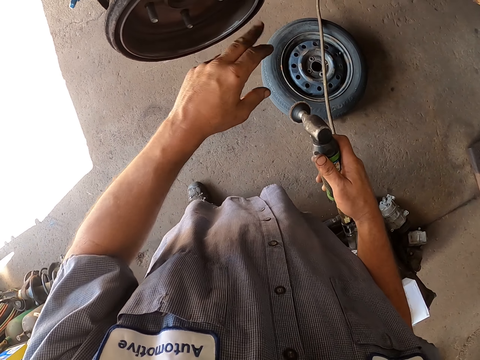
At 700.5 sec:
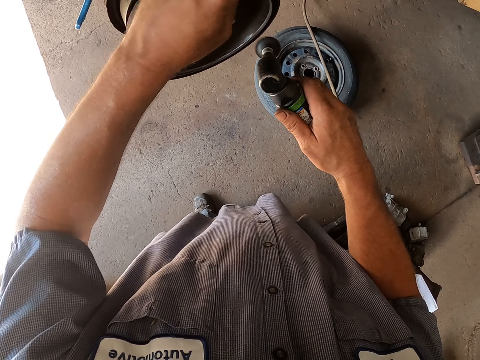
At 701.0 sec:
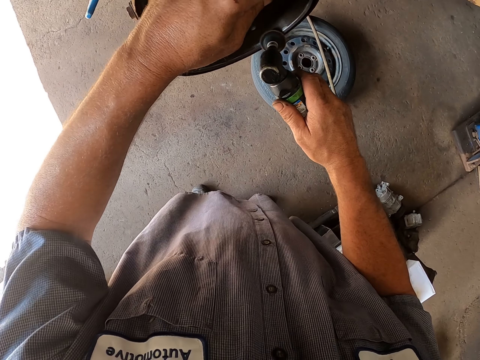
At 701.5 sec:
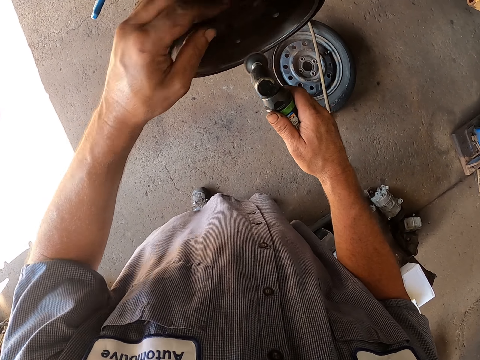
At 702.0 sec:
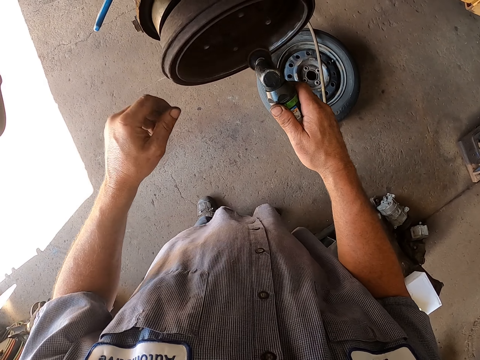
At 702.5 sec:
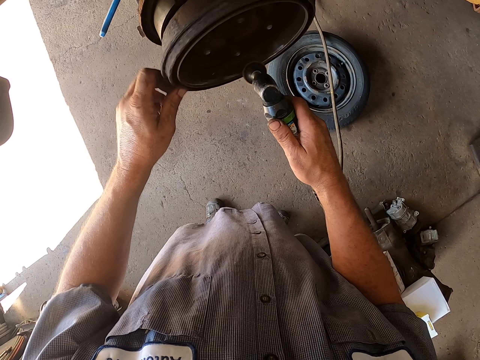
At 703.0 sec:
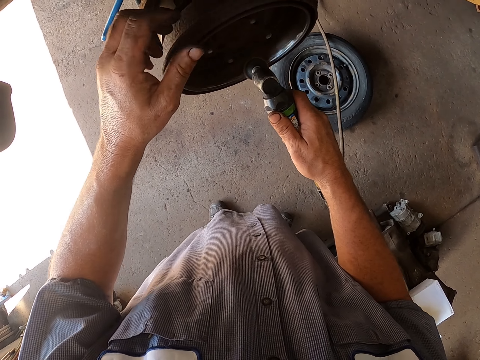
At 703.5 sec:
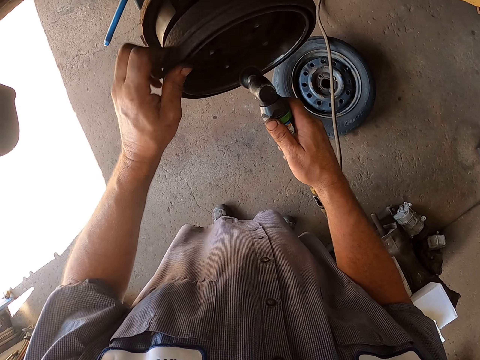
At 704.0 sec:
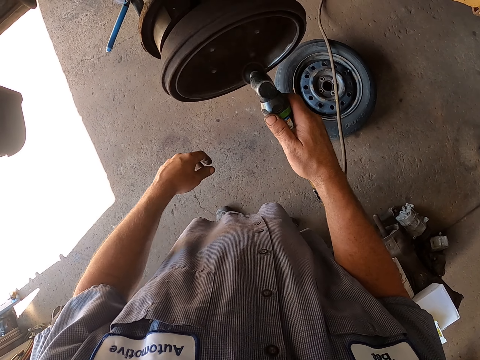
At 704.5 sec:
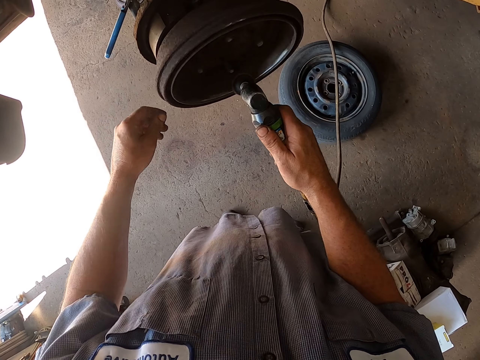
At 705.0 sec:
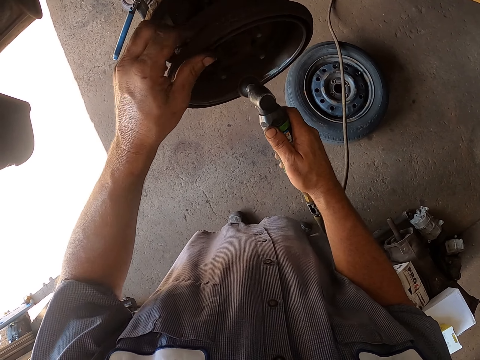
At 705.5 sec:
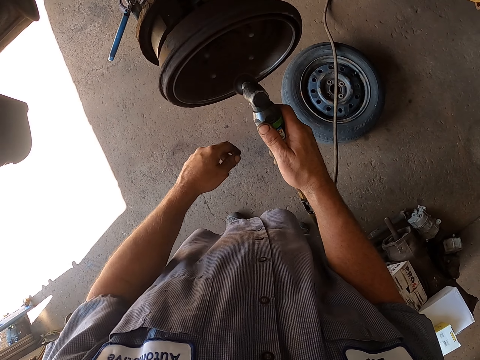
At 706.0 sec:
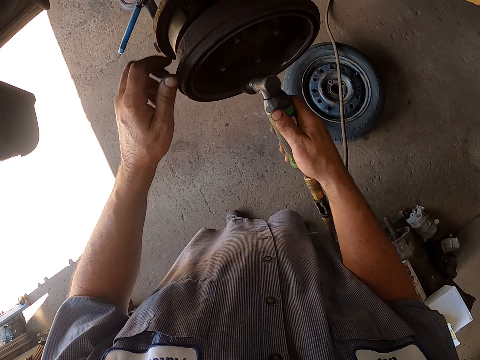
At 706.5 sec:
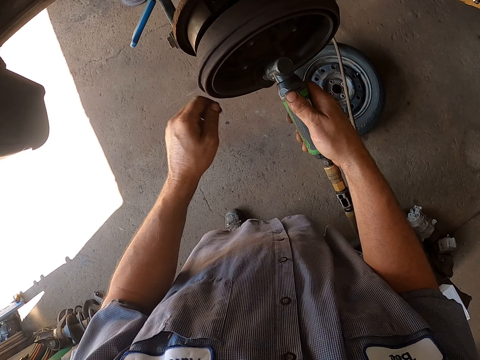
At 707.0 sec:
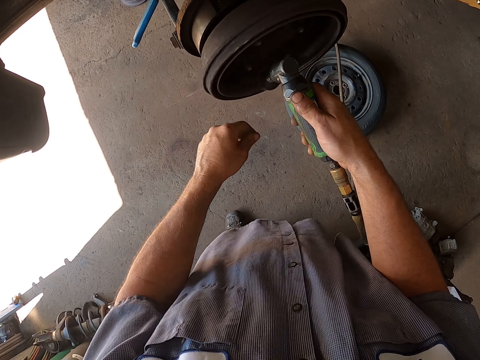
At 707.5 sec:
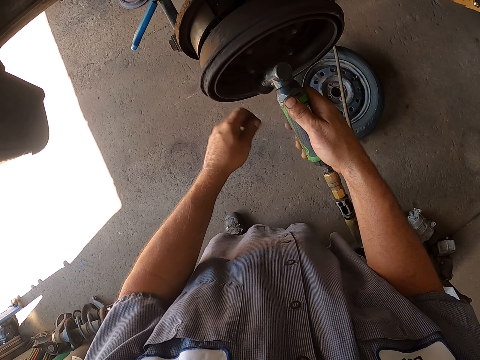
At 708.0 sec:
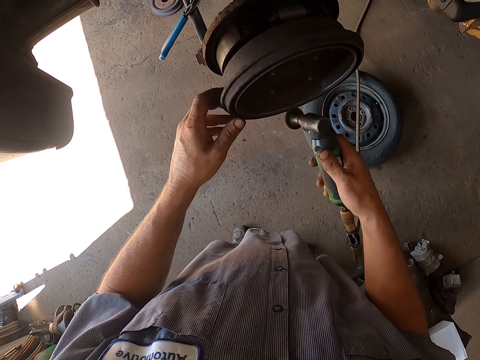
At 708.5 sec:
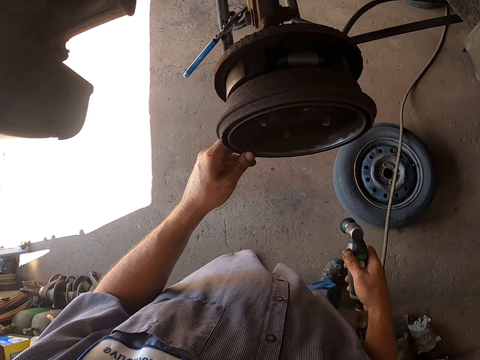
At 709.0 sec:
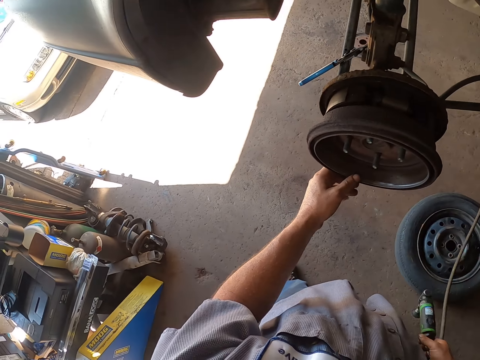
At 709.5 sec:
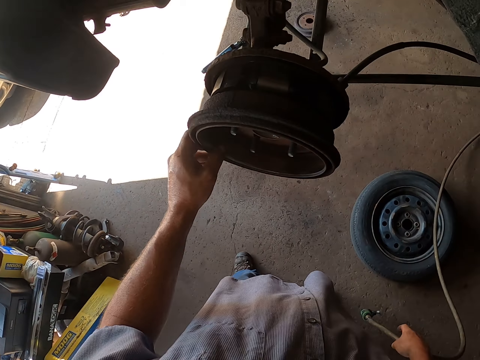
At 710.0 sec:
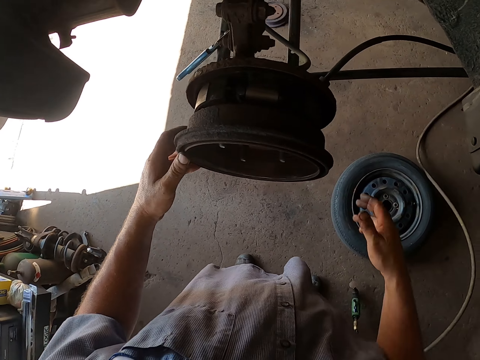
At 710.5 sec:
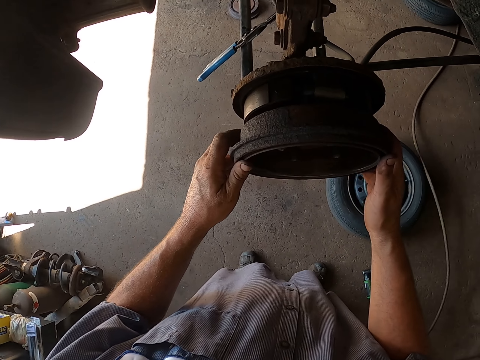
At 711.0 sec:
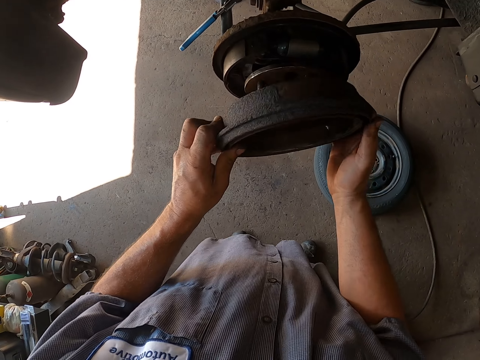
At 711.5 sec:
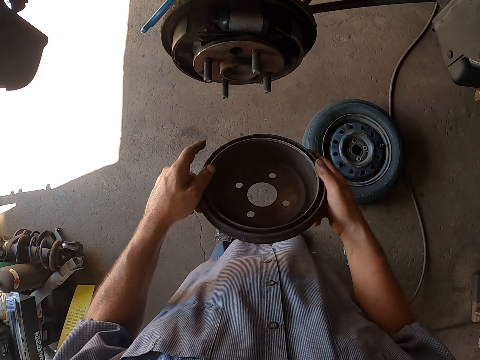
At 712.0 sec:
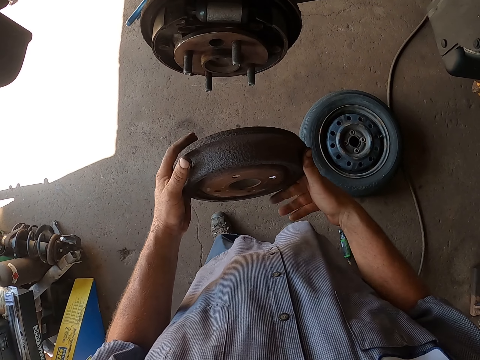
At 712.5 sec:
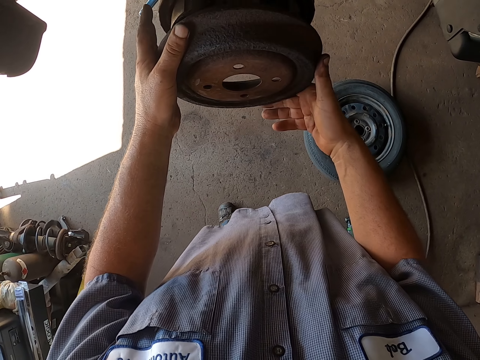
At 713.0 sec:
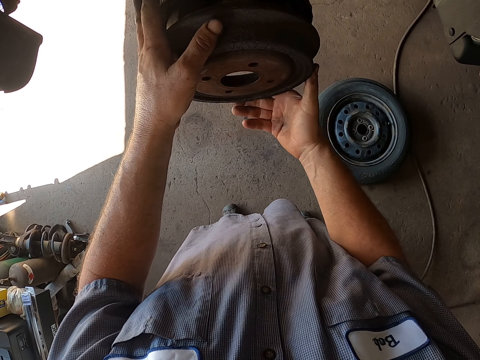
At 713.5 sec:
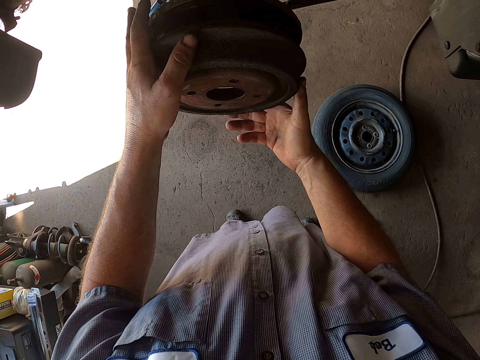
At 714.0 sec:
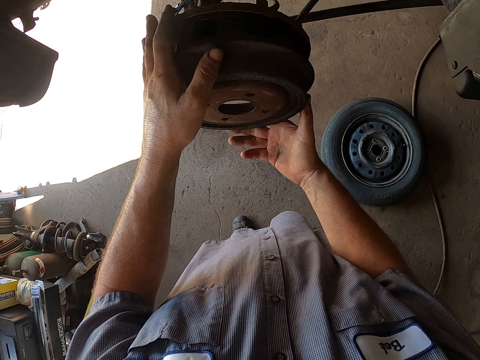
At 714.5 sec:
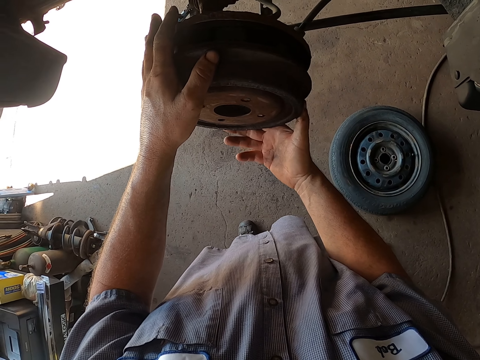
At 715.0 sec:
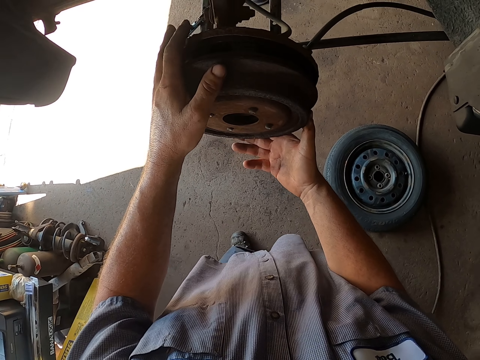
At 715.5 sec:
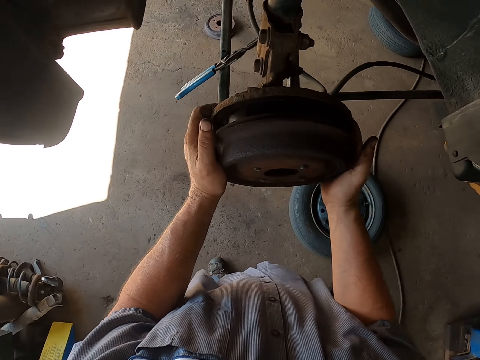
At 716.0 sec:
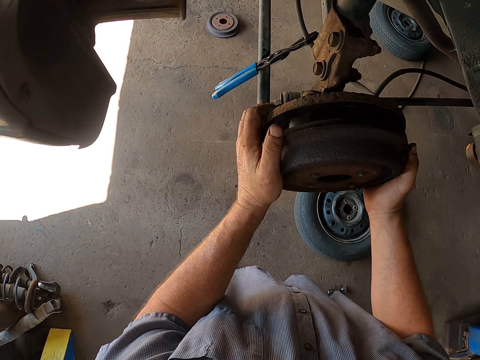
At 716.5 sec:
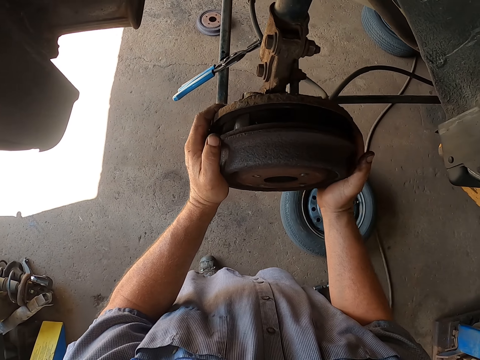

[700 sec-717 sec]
The camera wearer rotates the wheel hub cover. They drop the dust blower. They remove the wheel hub. They turn the wheel hub cover. They fix the wheel hub.

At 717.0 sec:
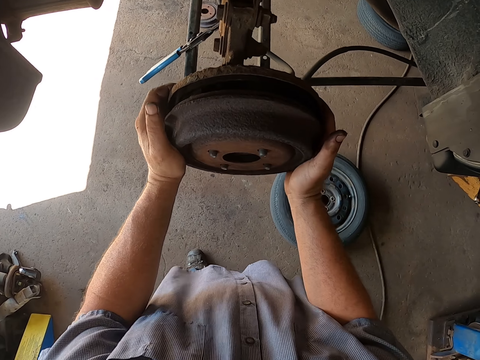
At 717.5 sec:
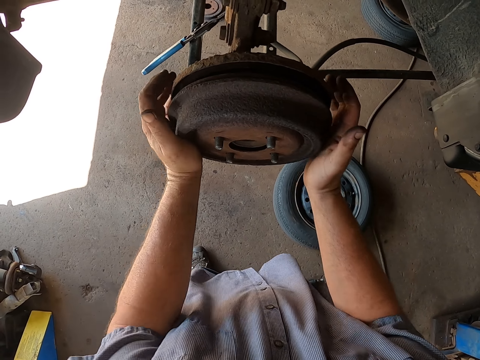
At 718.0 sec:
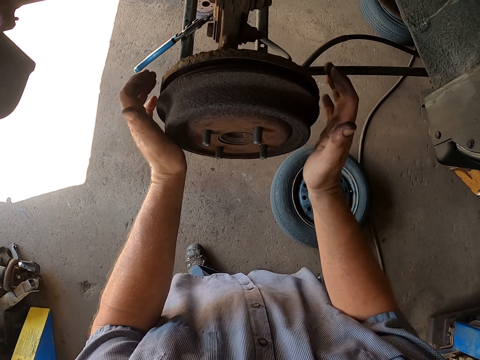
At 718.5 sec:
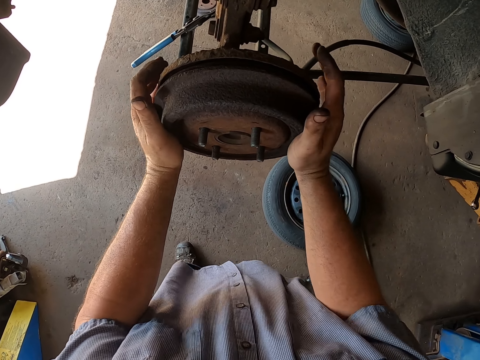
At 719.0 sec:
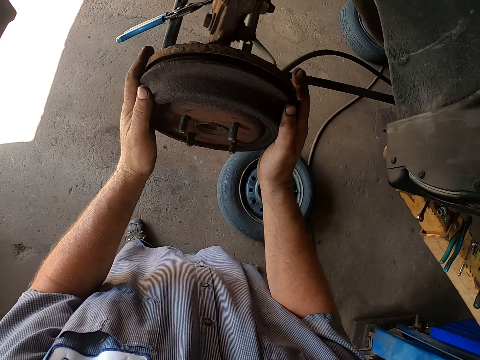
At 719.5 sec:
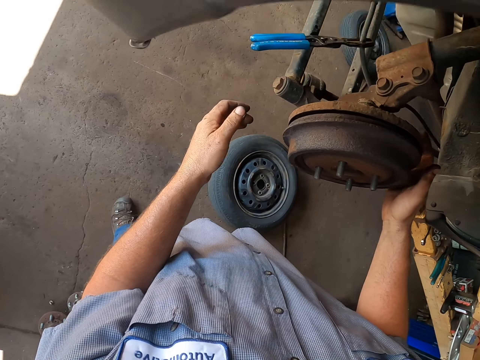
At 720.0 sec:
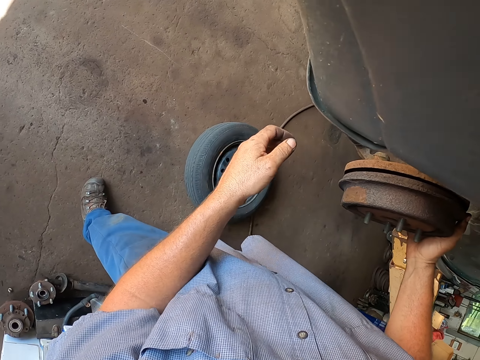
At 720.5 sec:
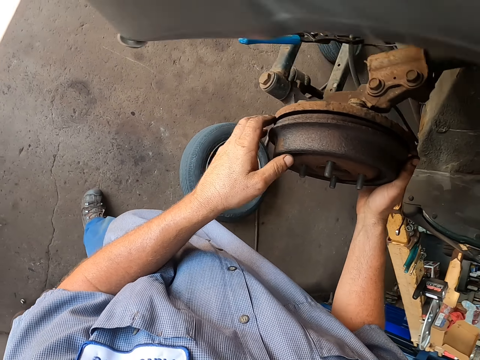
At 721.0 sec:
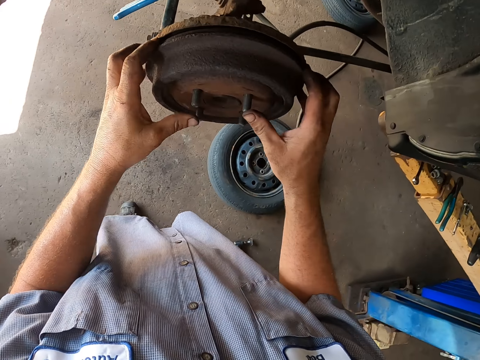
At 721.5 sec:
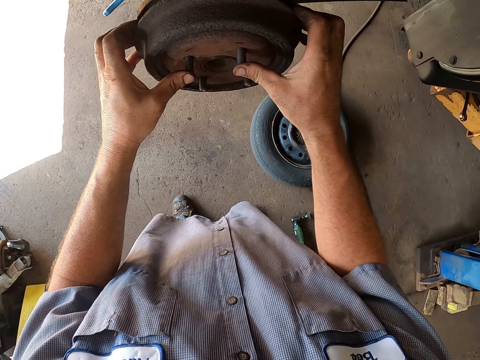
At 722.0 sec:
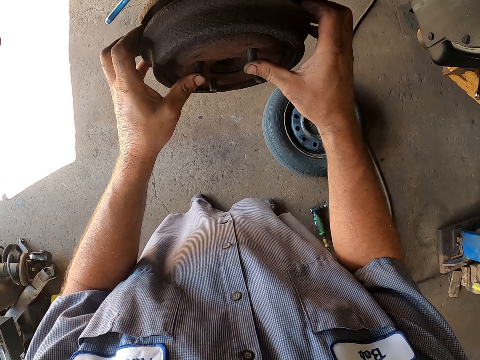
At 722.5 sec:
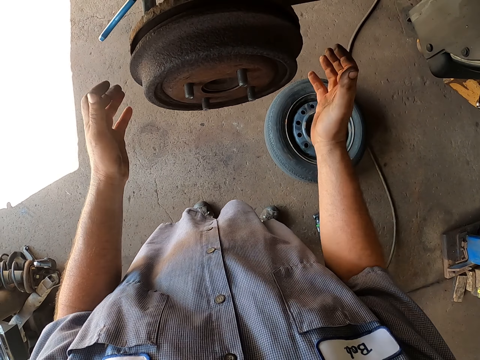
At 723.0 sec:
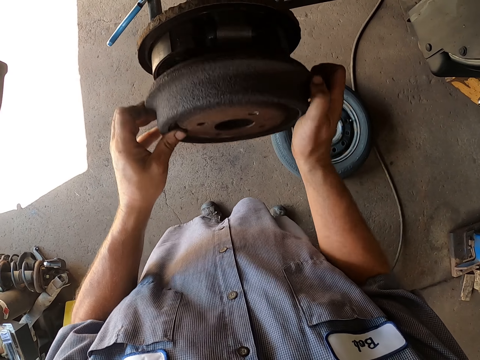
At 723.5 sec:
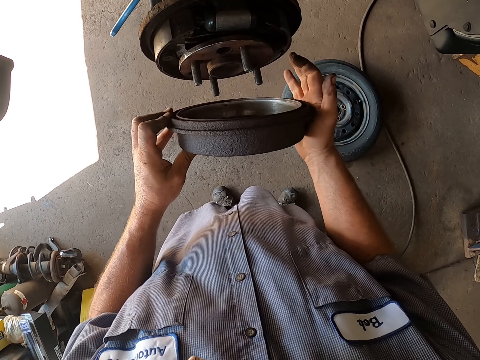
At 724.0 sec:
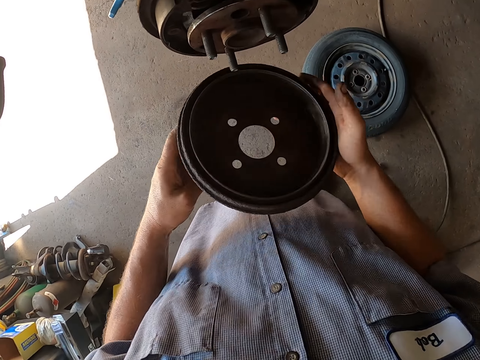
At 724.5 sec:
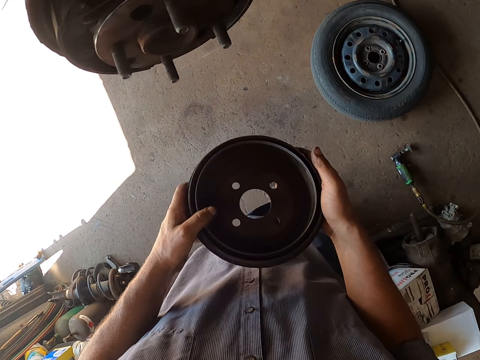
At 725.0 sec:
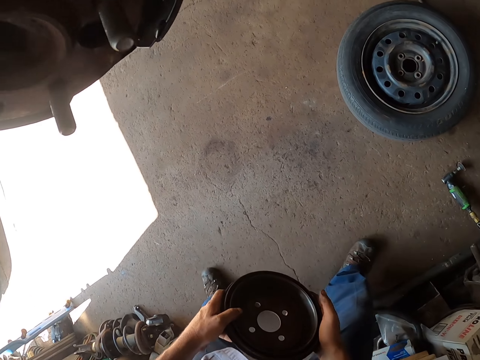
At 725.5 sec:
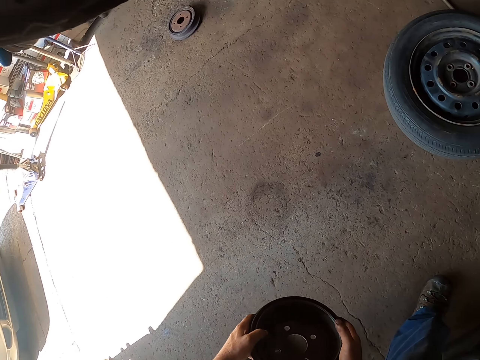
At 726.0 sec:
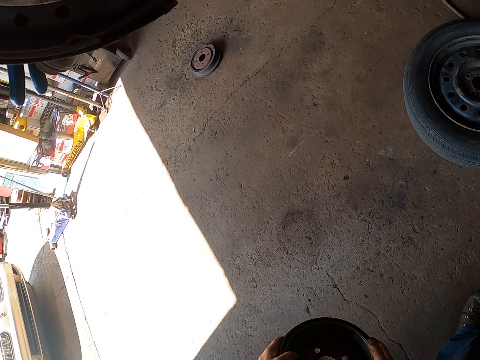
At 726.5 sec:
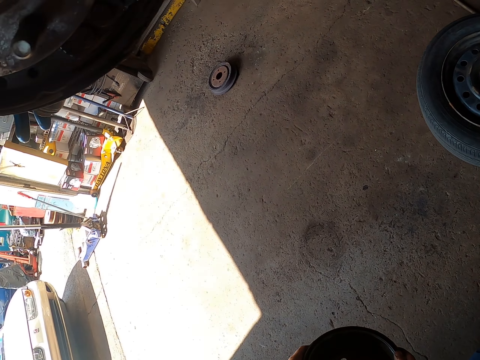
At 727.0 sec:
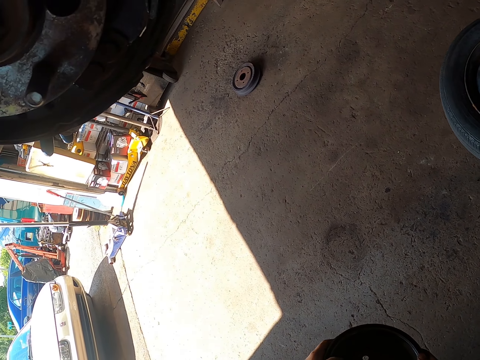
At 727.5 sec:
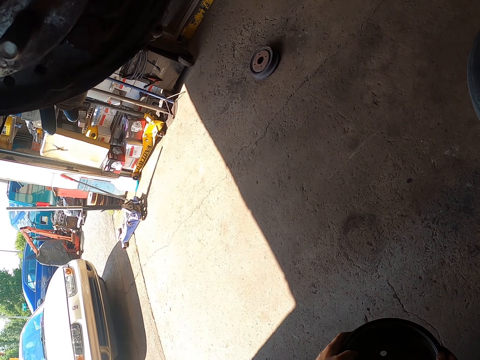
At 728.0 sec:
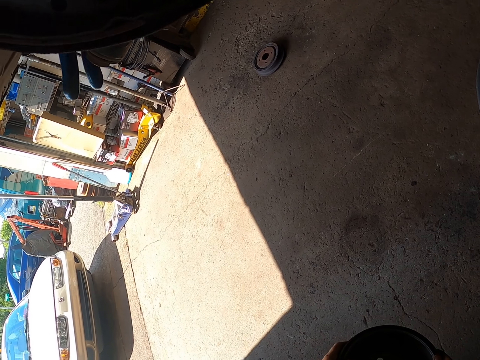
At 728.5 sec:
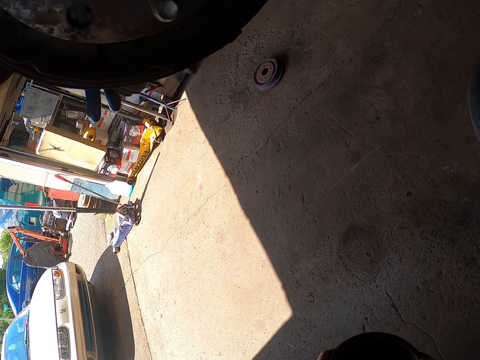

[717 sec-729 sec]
The camera wearer looks around the garage. They fix the wheel hub. They remove the wheel hub. They hold the wheel hub. They look around the rear wheel bearing. They put the cover down.
